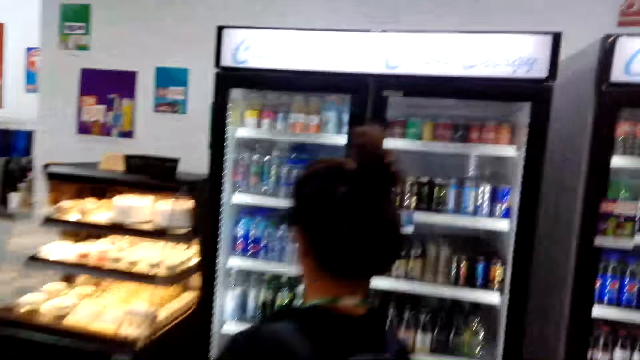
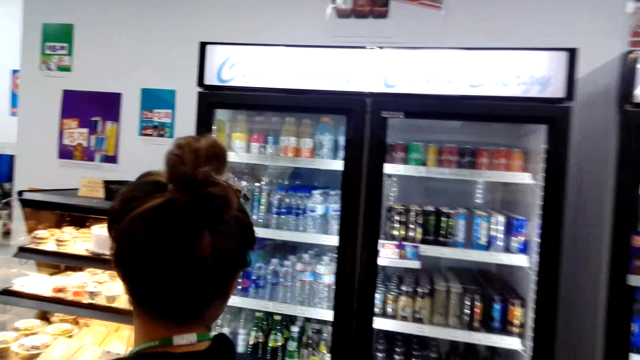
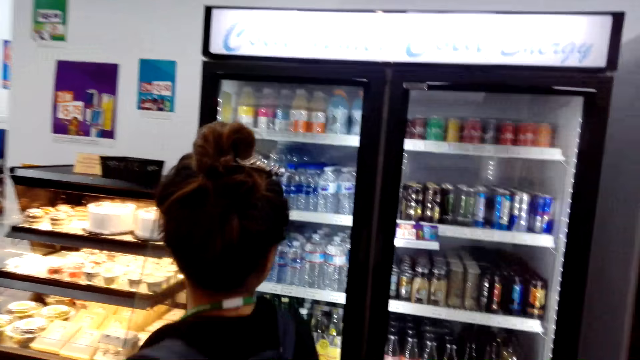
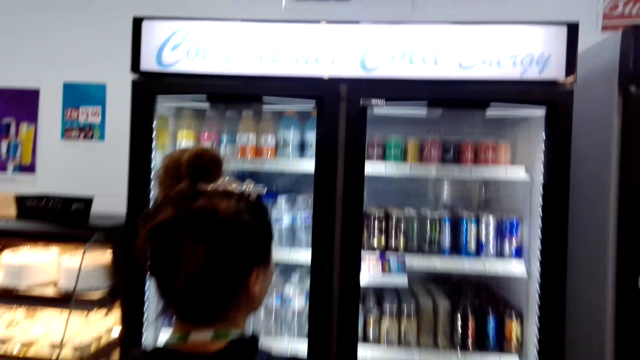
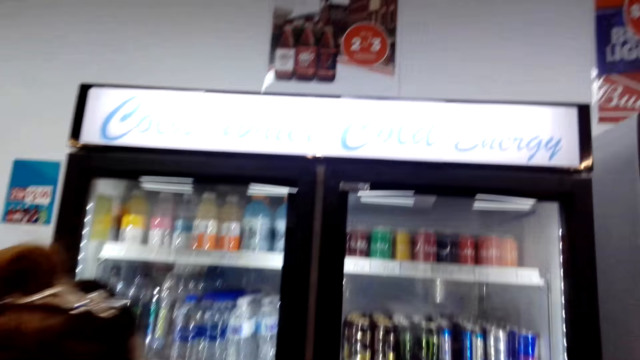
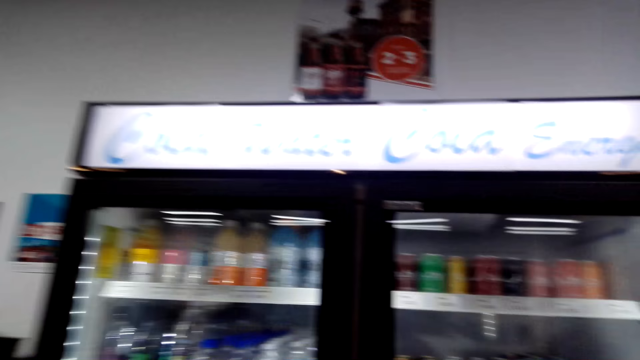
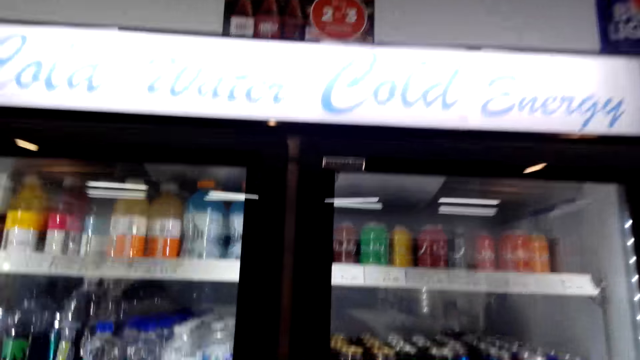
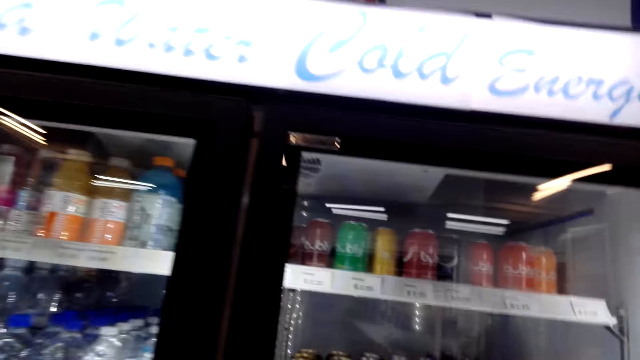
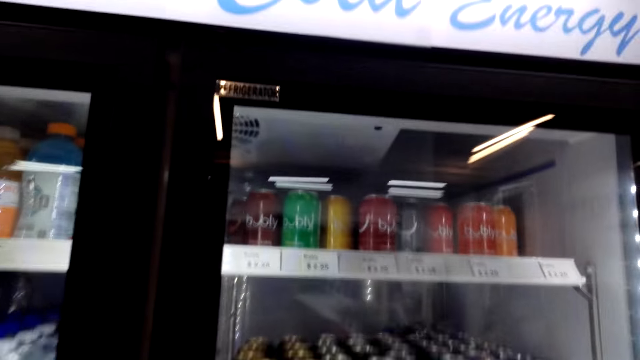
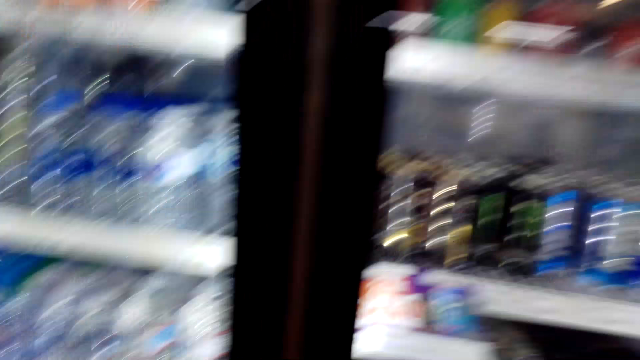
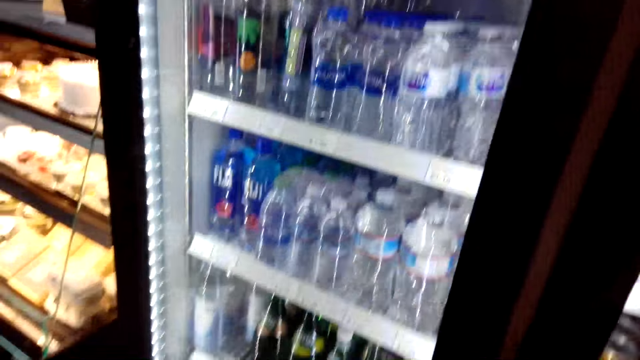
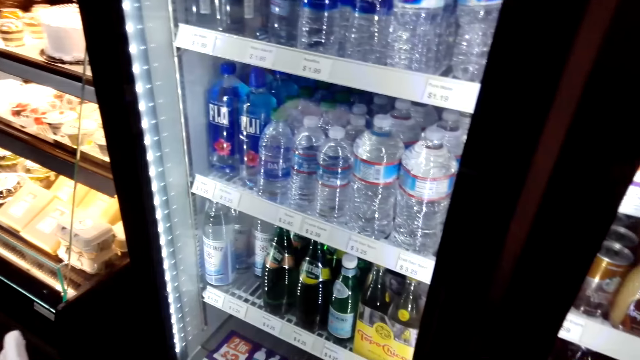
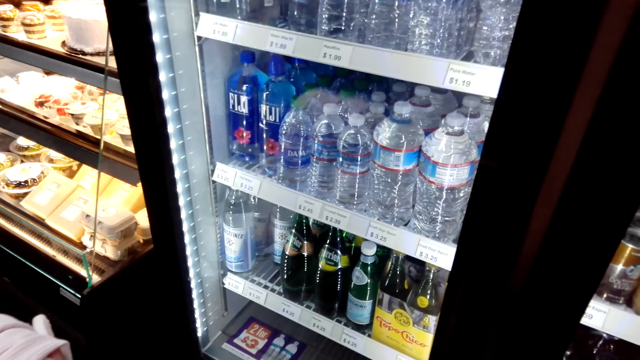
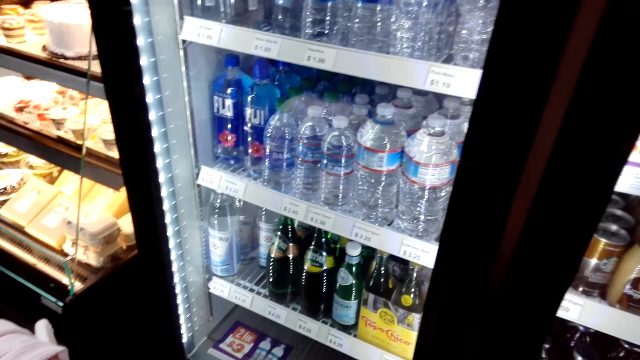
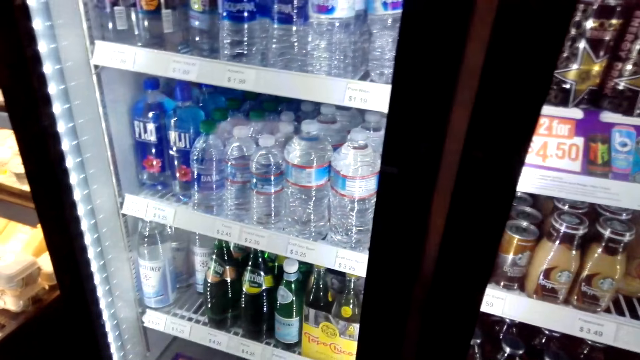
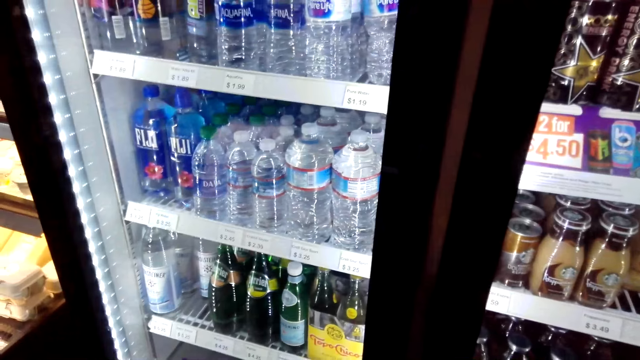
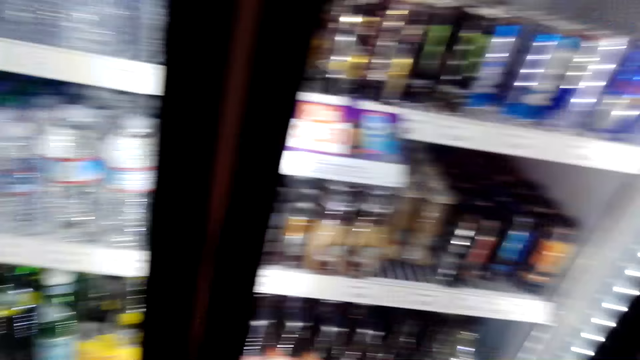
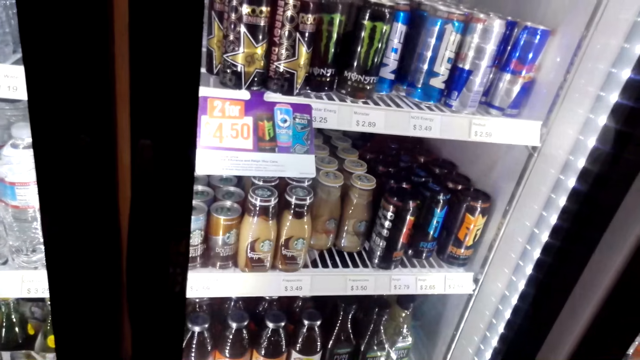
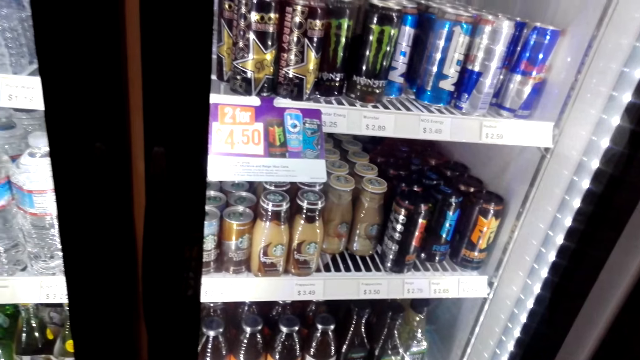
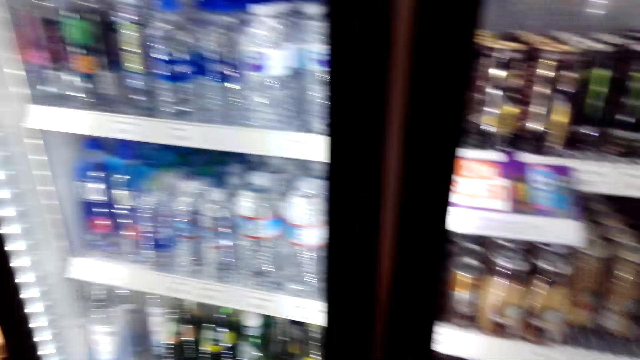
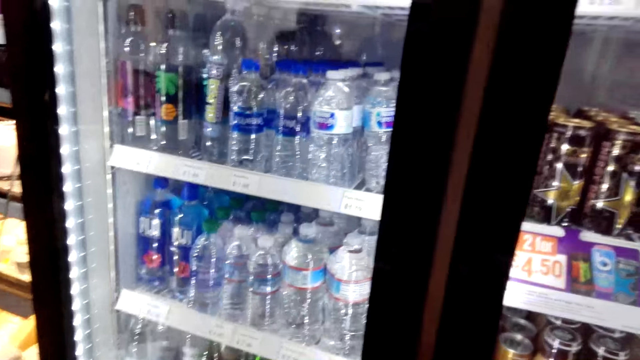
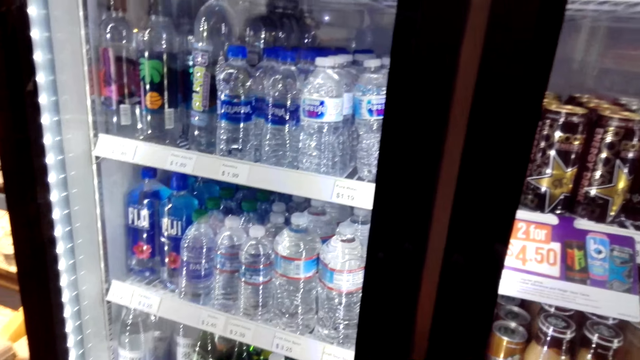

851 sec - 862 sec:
The lady looks into the fridge. The camera wearer points at the fridge. They look at the drinks in the fridge. The lady stands in front of the glass door fridge.

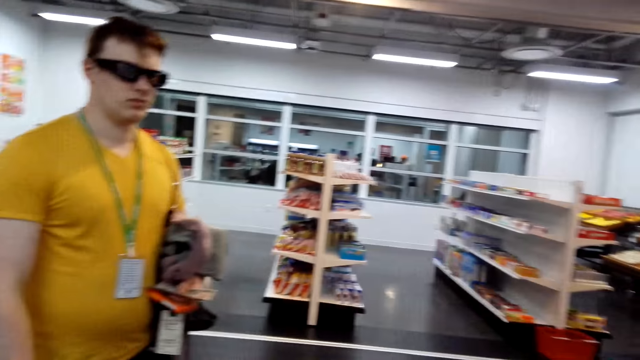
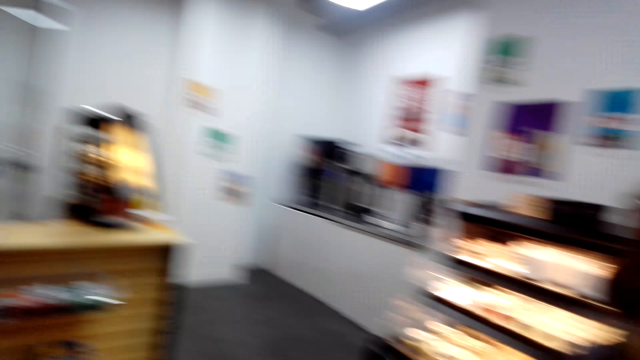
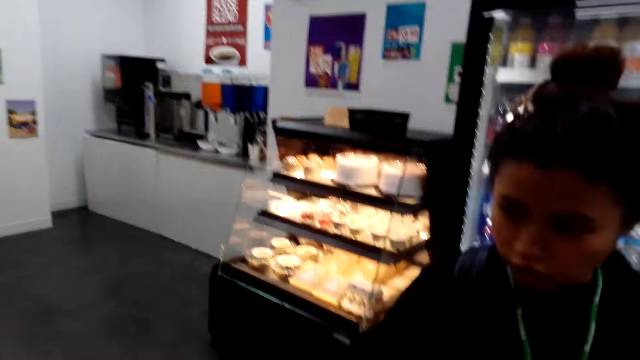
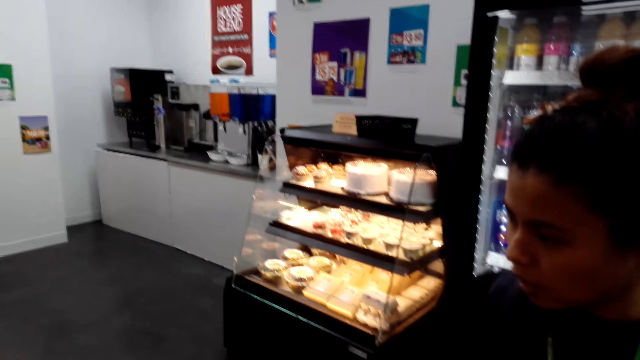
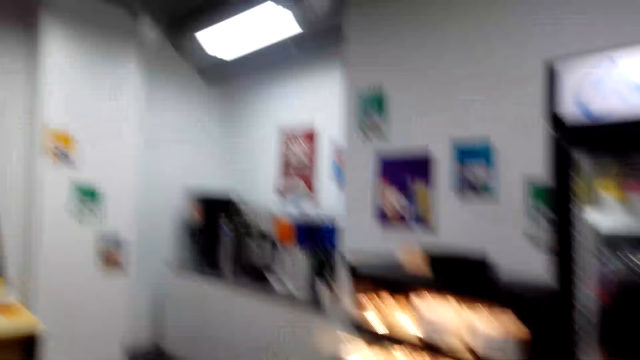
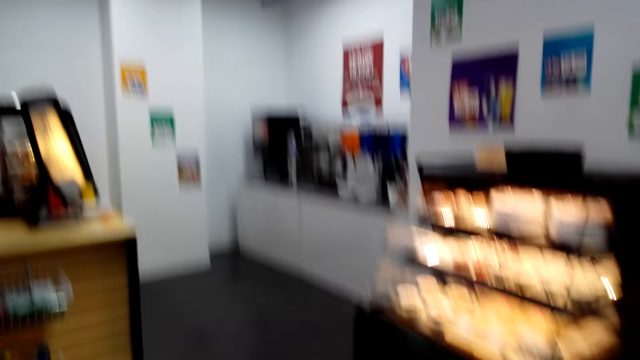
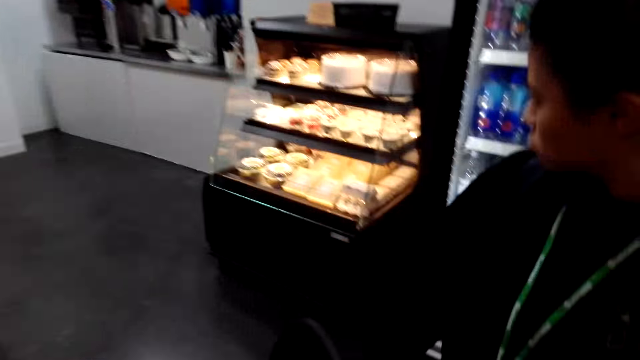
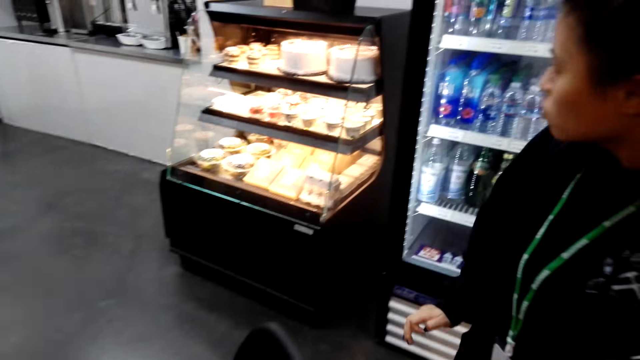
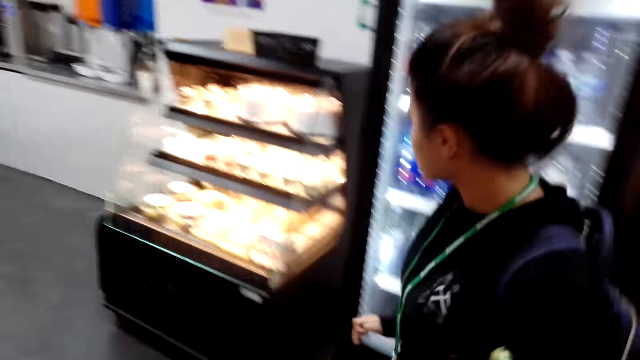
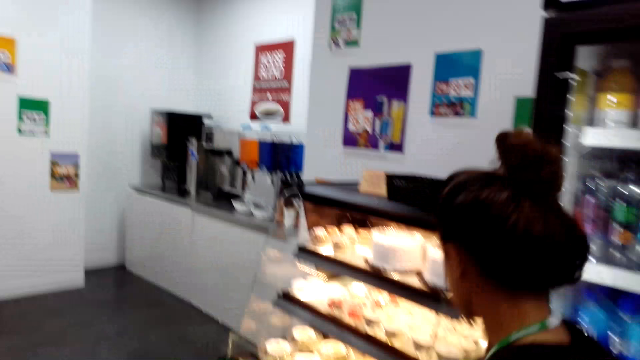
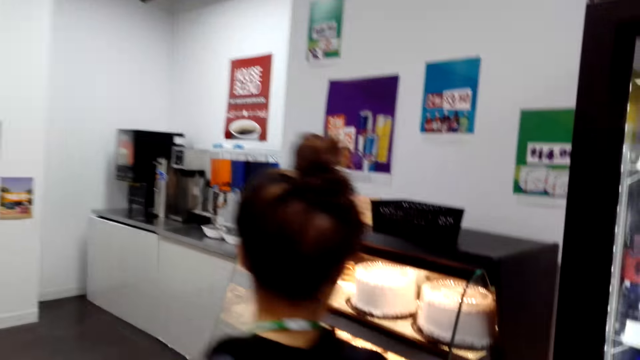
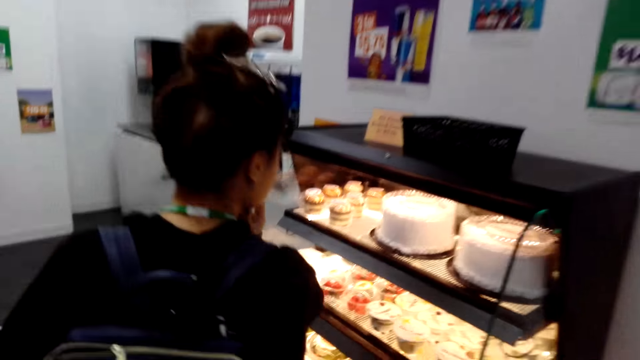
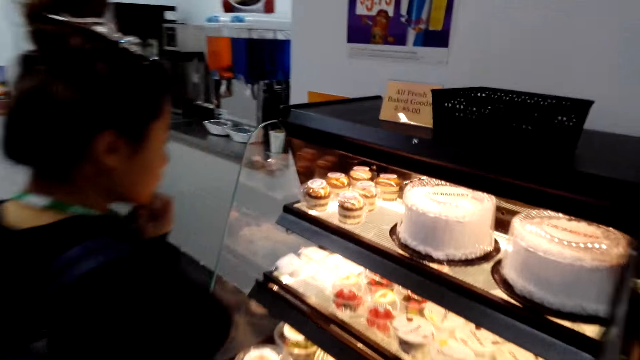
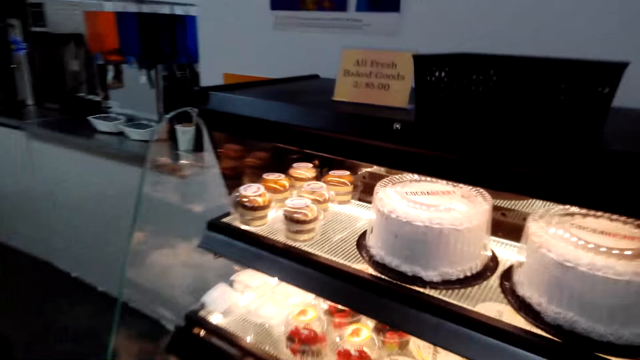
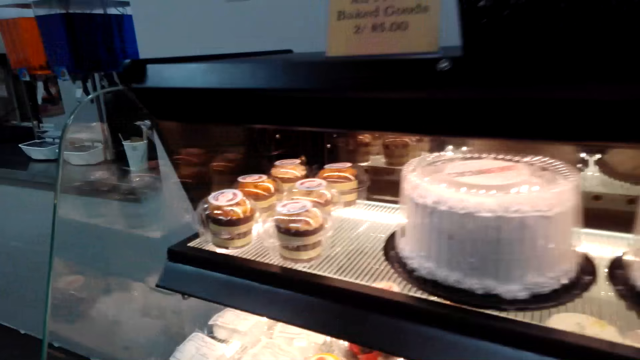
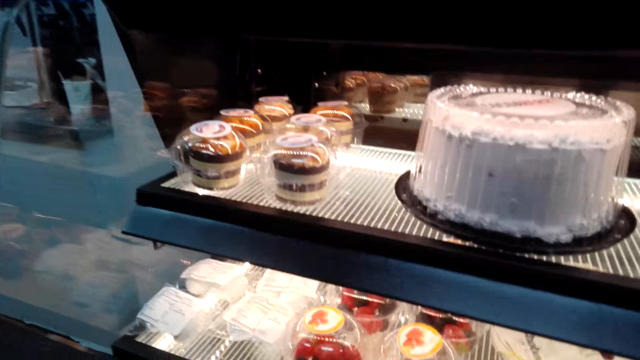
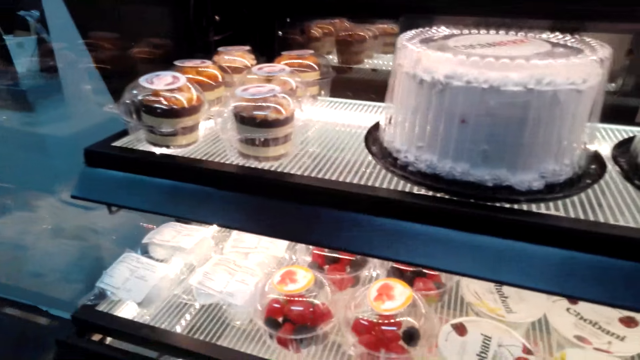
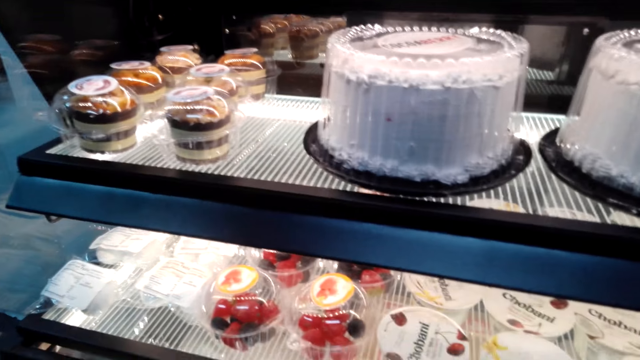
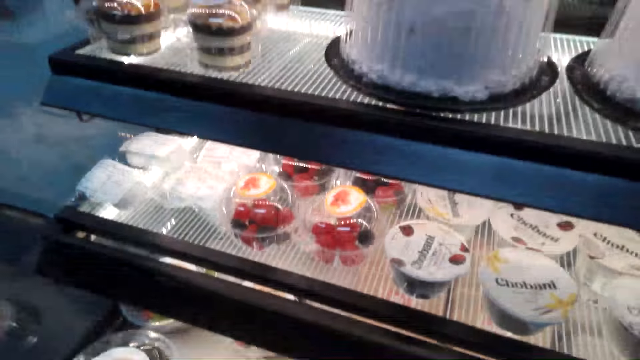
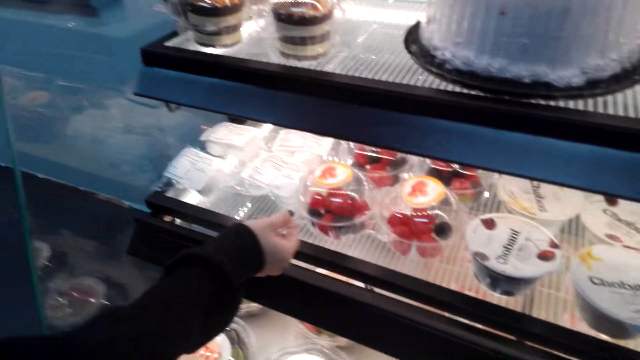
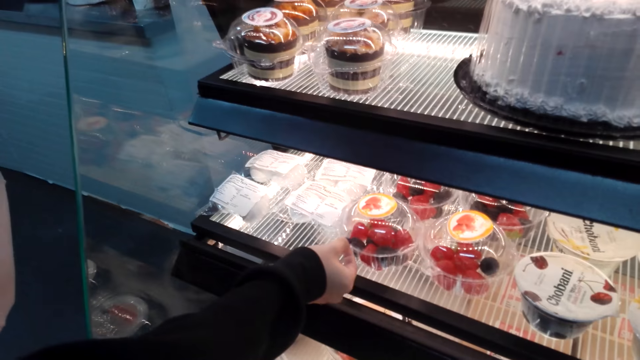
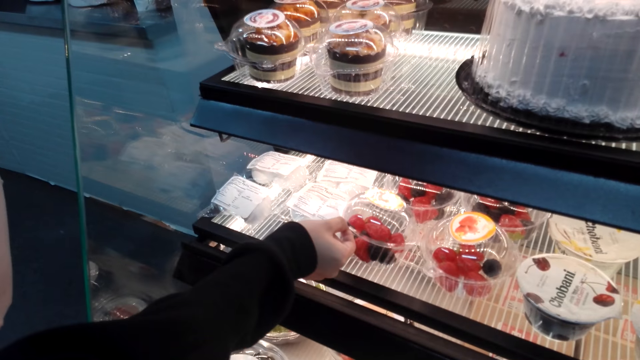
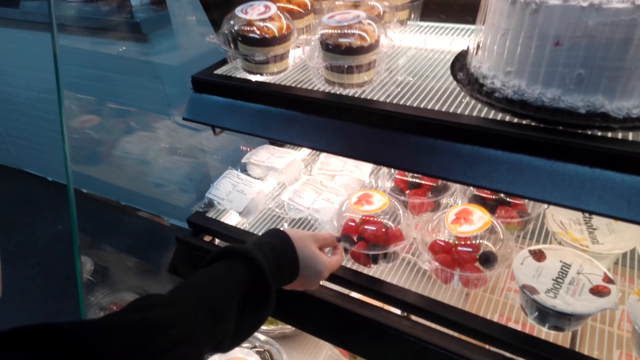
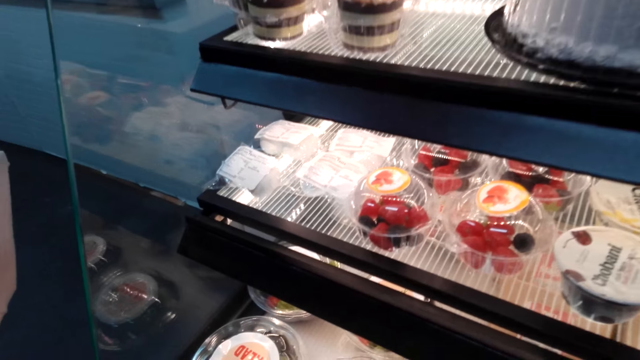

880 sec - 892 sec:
The camera wearer walks around the store. A lady stands in the store. She walks to the dessert display. The camera wearer walks to the dessert display. The lady stands in front of a cake display stand. She holds the fruit container. She touches the fruit container in the display stand. She lets go of the fruit container.
